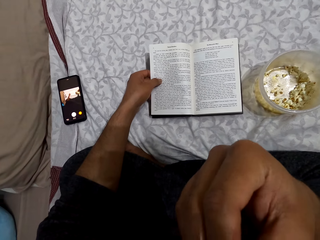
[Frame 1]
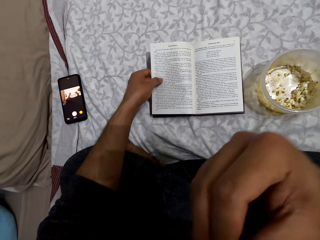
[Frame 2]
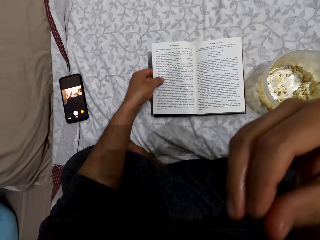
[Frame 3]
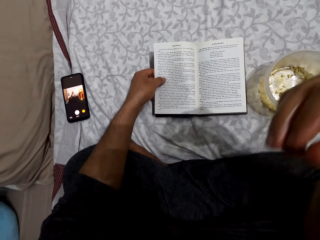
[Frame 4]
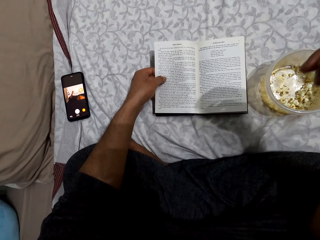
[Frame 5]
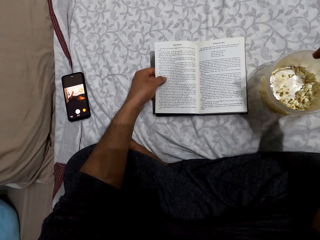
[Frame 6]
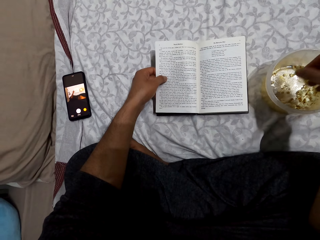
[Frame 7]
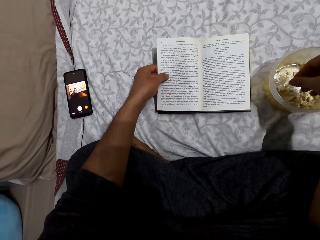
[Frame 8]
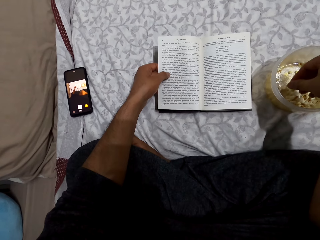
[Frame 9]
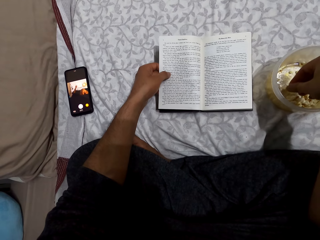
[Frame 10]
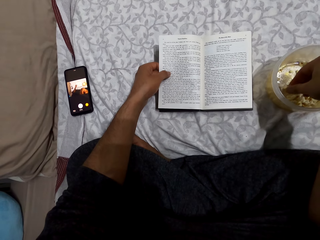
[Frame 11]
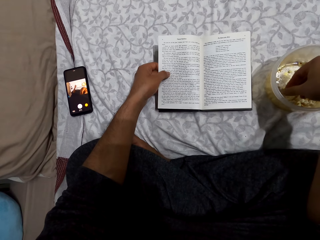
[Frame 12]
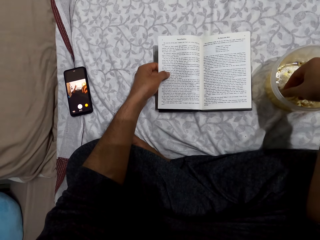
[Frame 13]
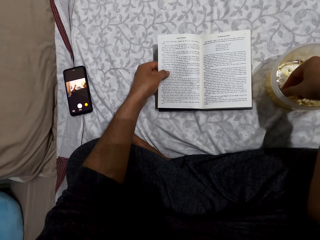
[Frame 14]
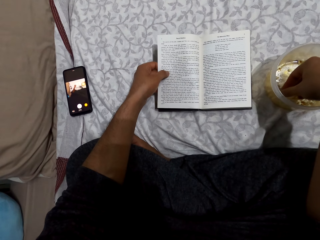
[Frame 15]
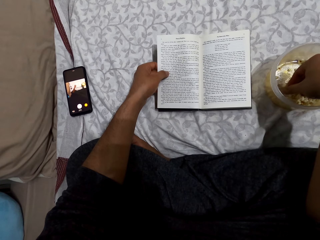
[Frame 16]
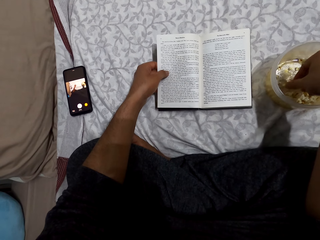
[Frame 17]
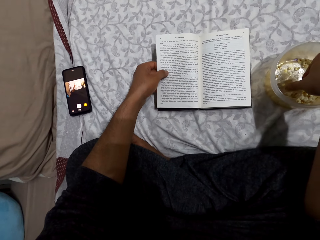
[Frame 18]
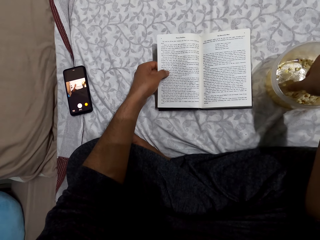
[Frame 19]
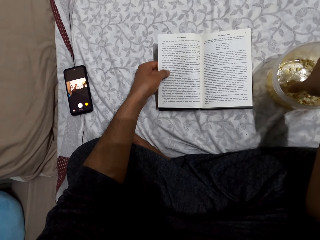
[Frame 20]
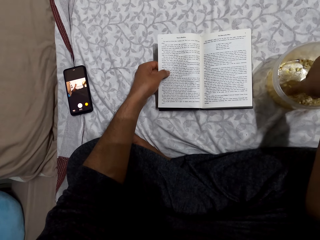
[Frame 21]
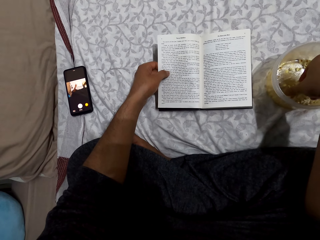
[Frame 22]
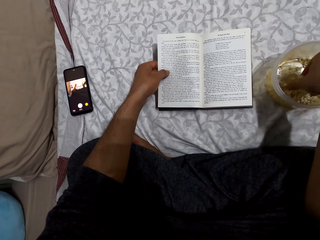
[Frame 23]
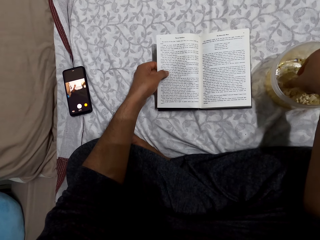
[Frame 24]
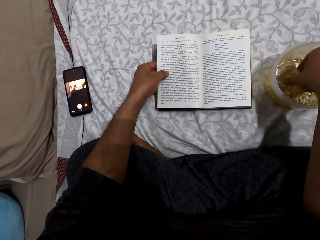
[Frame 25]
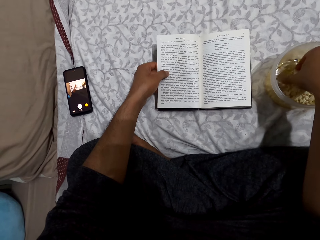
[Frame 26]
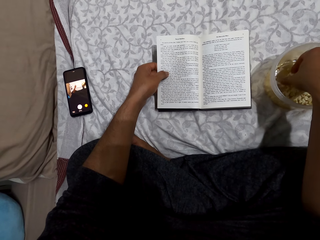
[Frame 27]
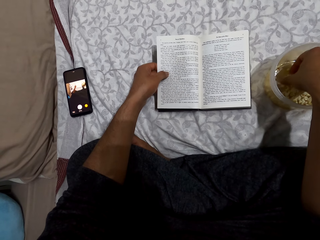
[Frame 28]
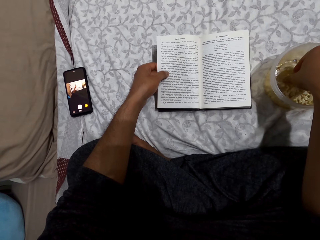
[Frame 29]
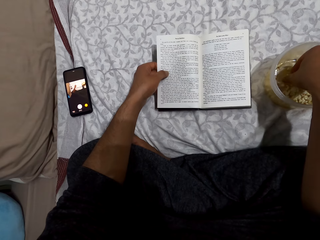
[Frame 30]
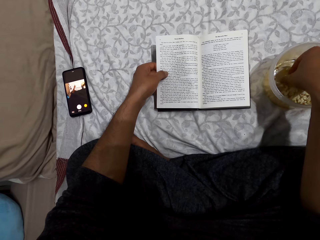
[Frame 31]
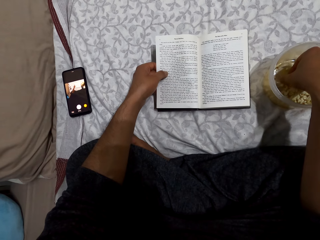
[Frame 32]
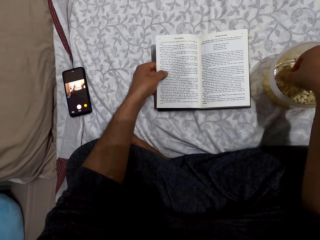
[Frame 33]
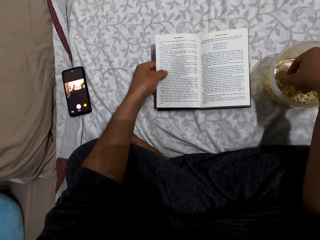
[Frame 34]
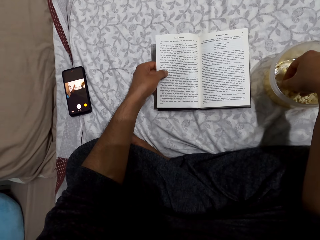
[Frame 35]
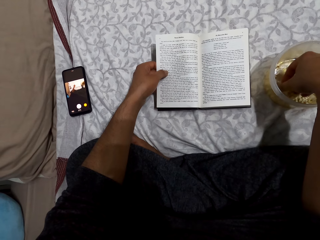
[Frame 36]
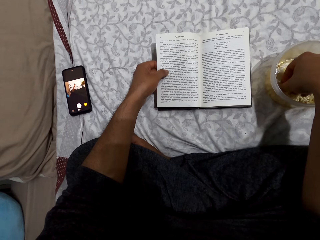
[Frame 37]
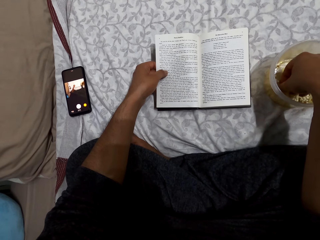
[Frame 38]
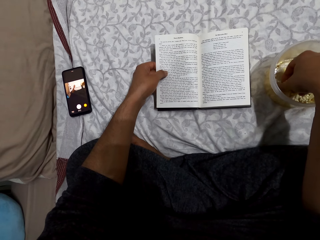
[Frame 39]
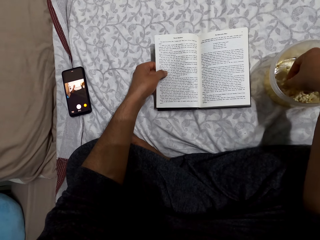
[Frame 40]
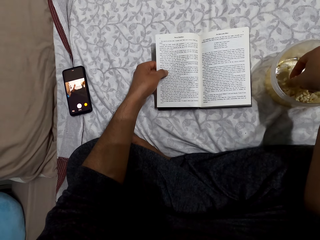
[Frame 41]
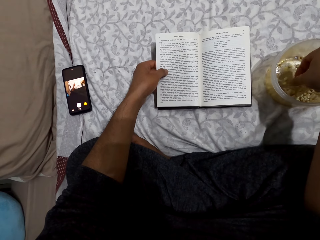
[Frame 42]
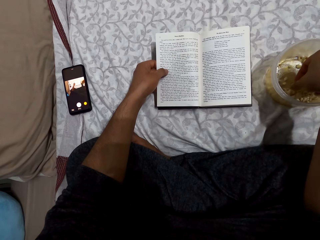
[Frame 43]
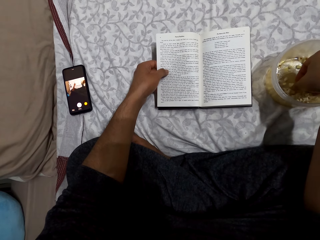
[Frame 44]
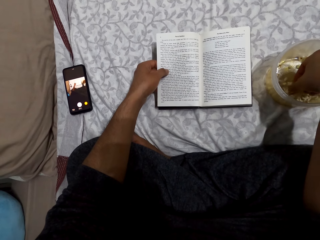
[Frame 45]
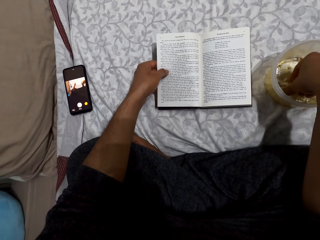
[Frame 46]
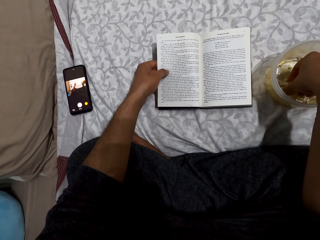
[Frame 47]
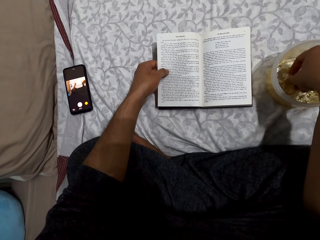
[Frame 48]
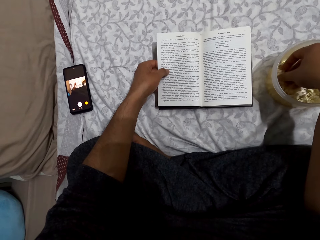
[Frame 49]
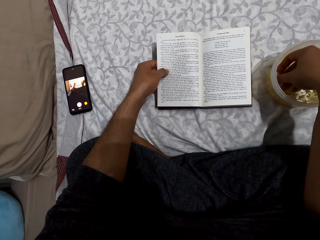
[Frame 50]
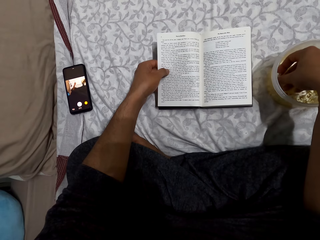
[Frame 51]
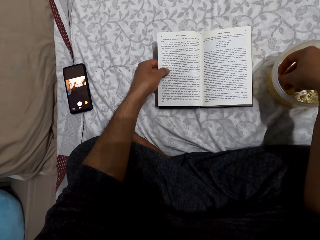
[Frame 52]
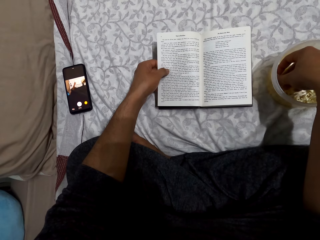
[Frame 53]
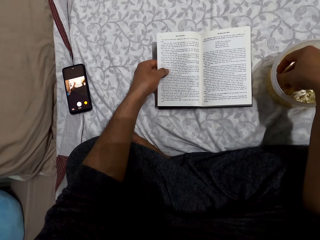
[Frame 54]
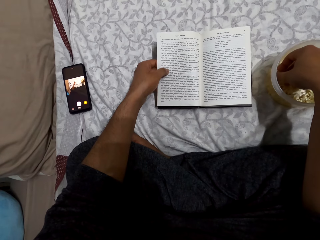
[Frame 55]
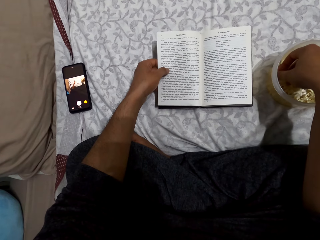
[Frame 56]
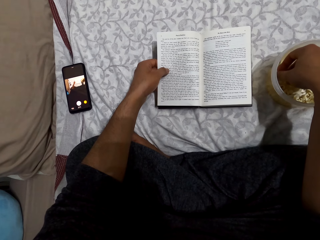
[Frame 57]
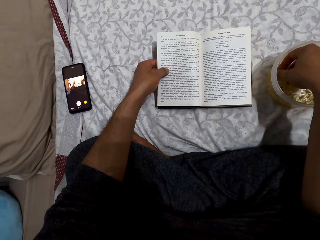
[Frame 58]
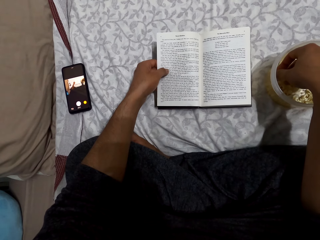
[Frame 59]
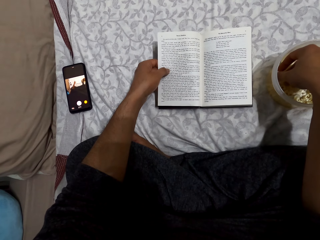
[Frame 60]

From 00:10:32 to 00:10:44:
The camera wearer puts his right hand in a dish. He reads the book. He picks the popcorn from the tin.

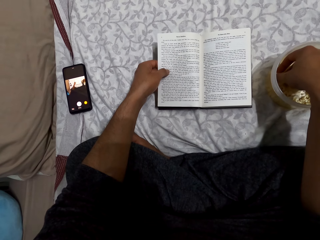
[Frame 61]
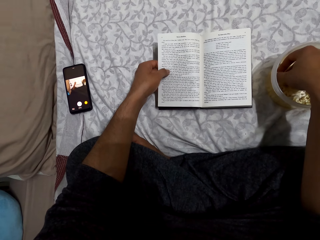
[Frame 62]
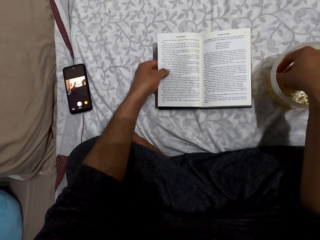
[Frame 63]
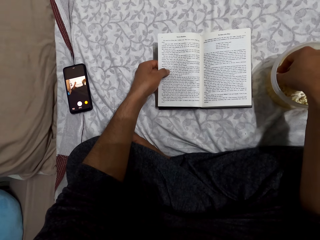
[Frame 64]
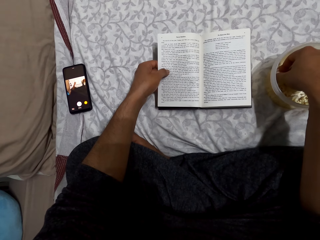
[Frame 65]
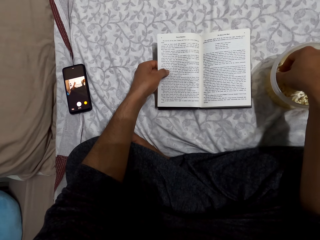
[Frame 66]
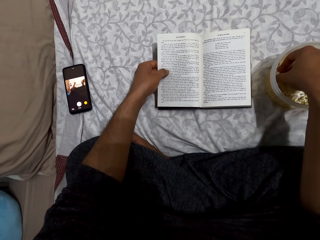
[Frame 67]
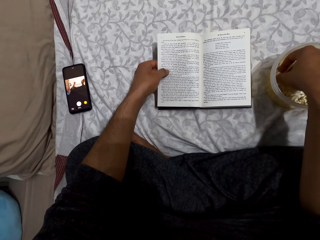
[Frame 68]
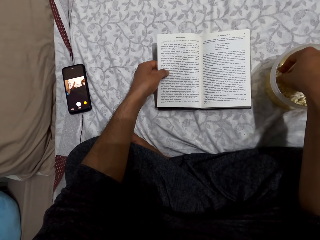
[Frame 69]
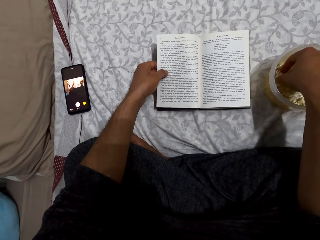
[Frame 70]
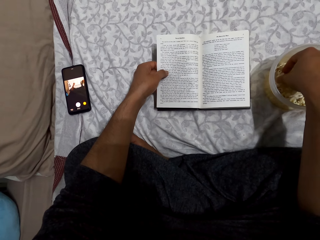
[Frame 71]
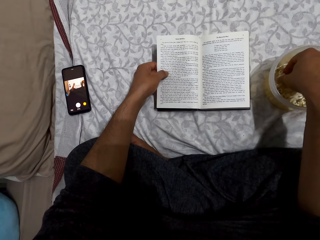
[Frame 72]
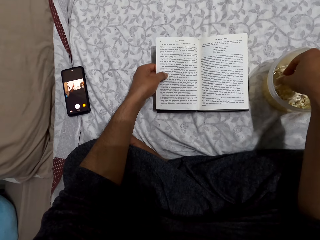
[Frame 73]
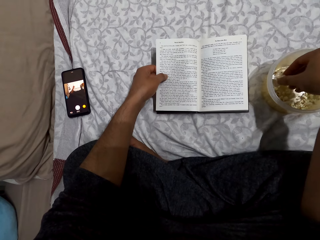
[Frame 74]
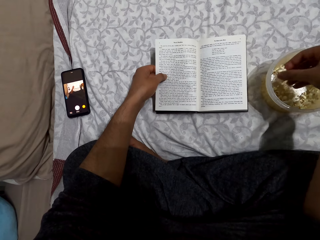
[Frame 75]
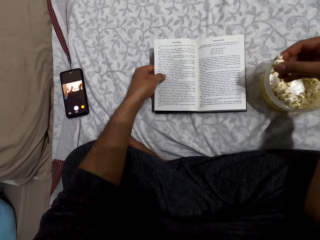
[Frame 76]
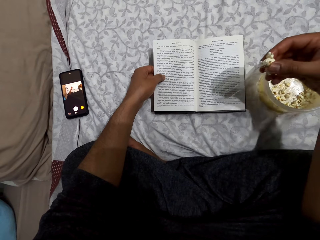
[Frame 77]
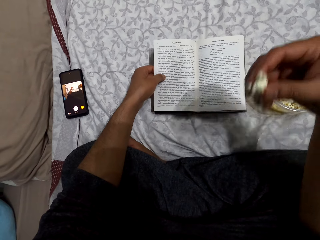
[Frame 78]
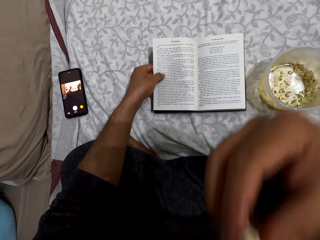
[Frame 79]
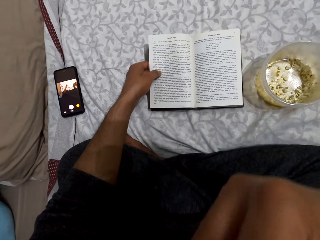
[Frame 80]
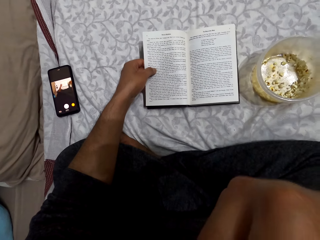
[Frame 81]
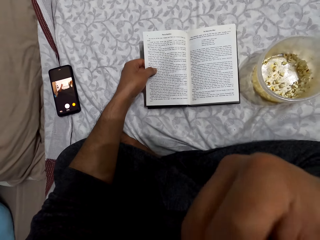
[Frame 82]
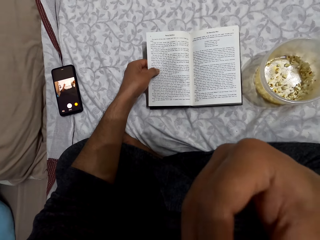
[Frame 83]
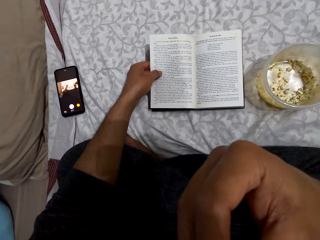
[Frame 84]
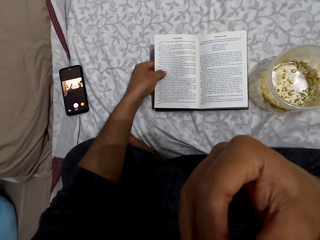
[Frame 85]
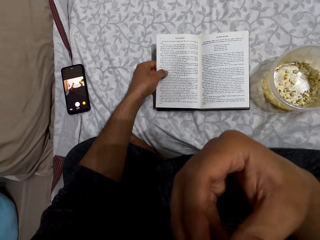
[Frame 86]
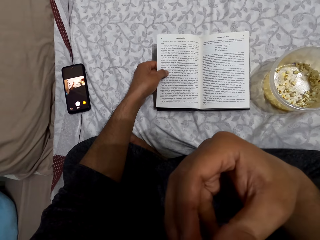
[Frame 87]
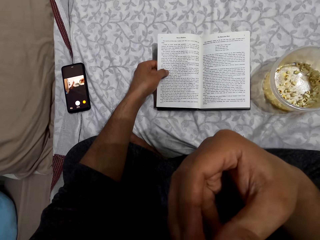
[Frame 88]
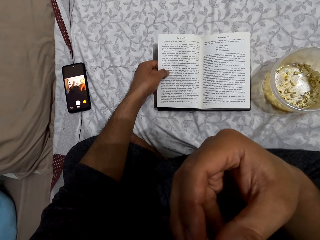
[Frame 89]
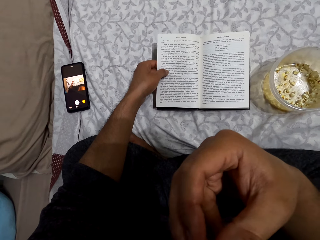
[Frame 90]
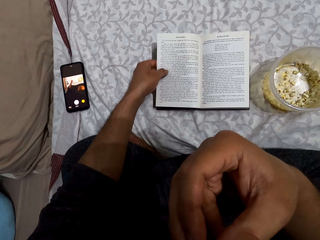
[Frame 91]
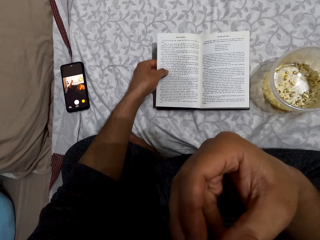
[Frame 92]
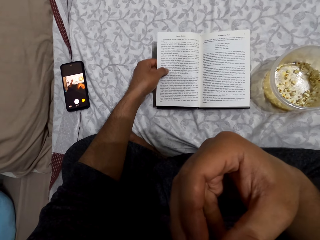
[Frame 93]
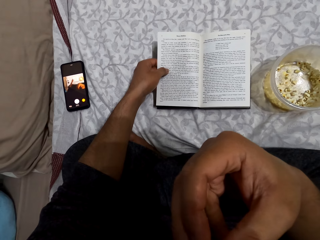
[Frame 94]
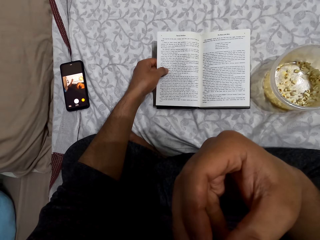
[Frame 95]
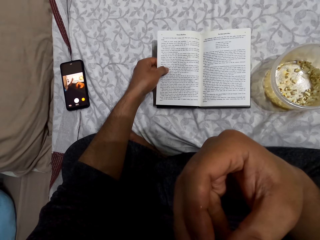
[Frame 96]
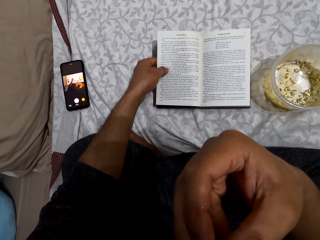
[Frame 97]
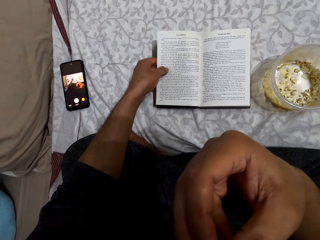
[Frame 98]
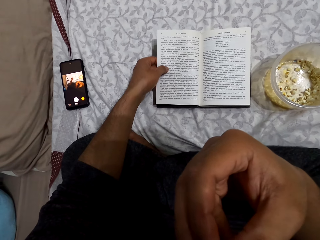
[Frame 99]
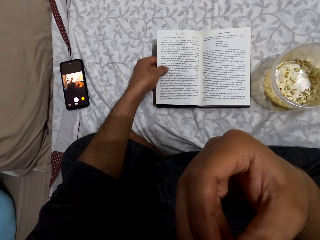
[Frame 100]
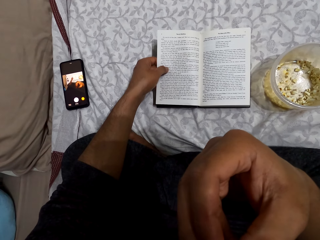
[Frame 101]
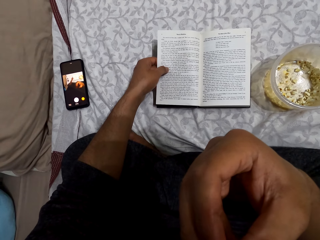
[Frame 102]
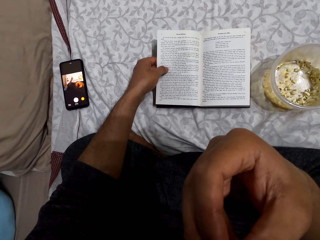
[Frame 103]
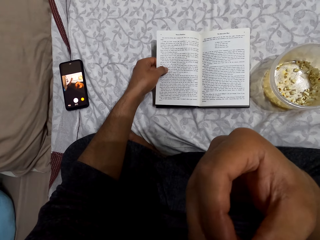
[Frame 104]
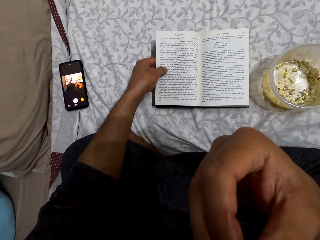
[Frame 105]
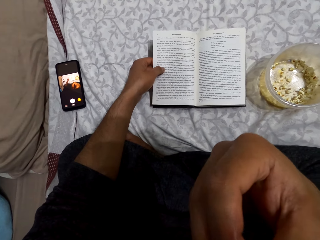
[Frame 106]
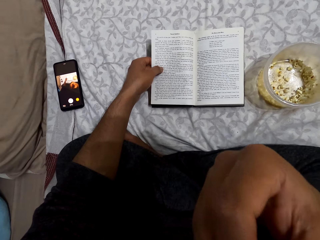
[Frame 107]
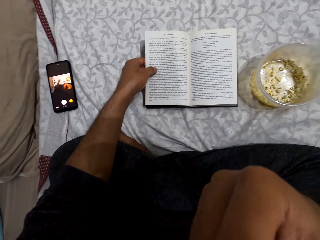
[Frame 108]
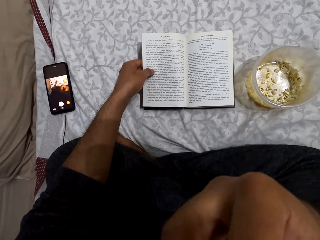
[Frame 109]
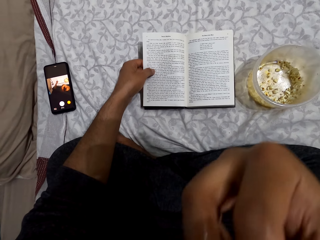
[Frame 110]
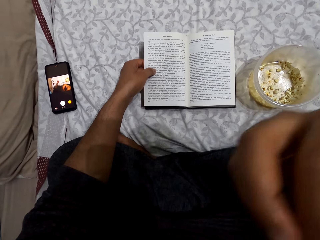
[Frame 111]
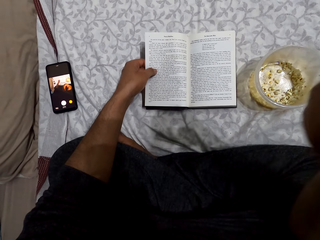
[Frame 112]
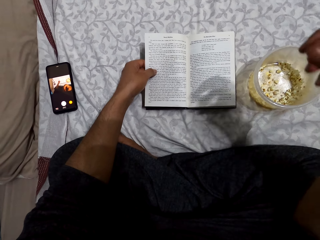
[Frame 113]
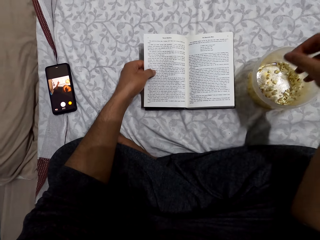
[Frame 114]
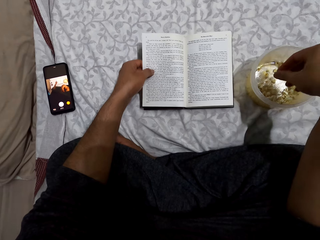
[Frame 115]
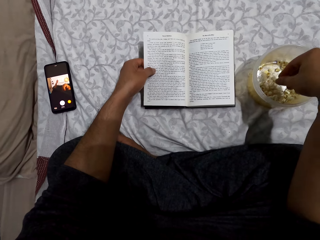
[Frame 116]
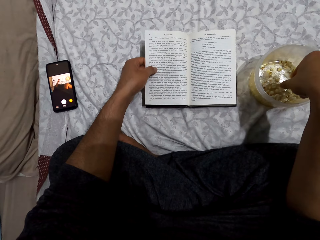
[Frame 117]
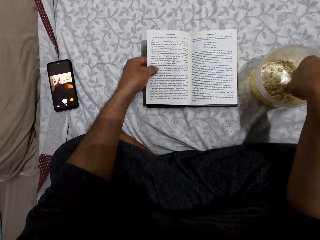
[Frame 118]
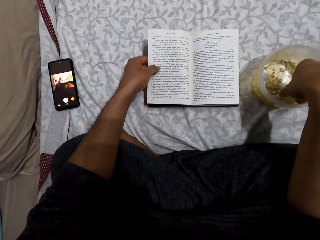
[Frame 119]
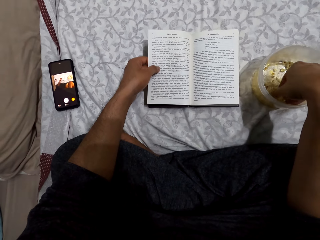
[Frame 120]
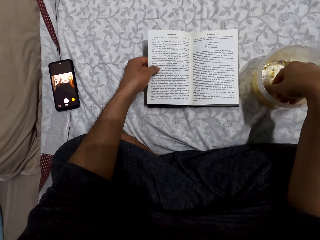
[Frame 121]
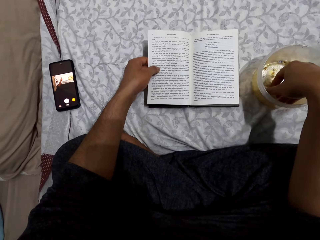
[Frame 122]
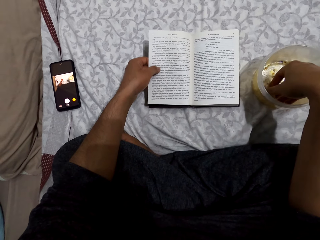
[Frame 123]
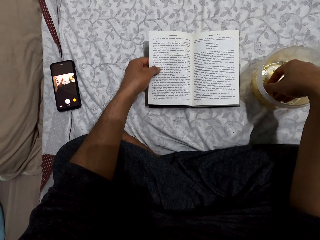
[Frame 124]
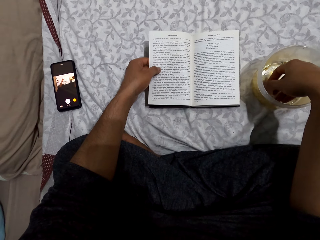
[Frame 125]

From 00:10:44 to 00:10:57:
The camera wearer picks popcorns from a dish and puts the popcorn in the mouth. He puts his right hand in the dish. He reads the book. He picks the popcorn from the tin. He puts his right hand in the dish.
